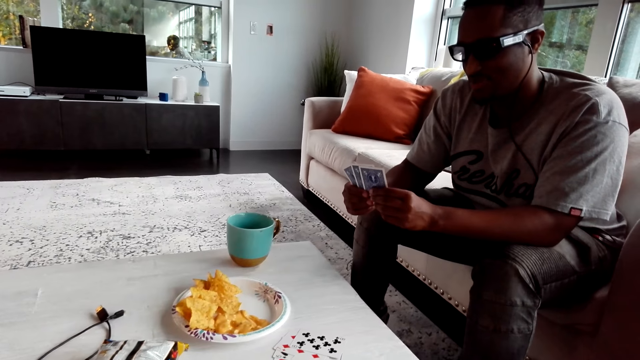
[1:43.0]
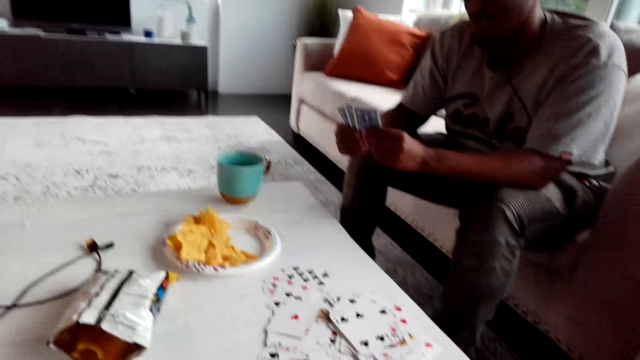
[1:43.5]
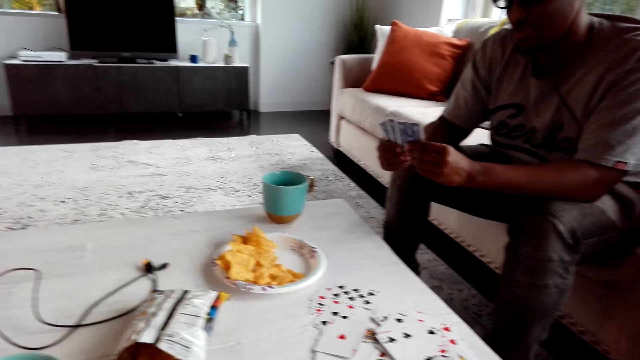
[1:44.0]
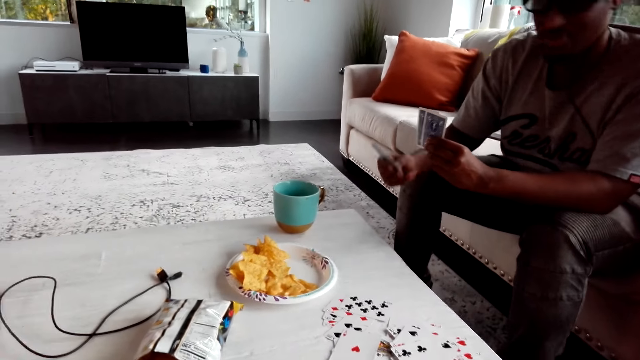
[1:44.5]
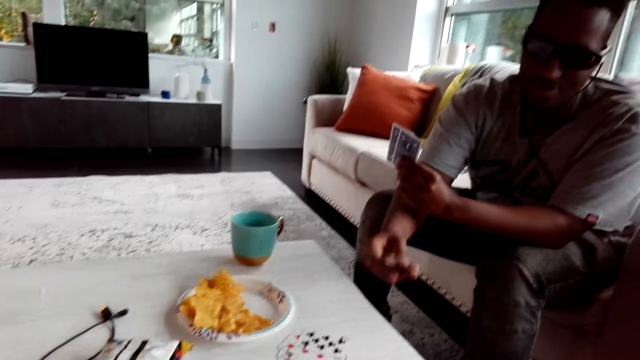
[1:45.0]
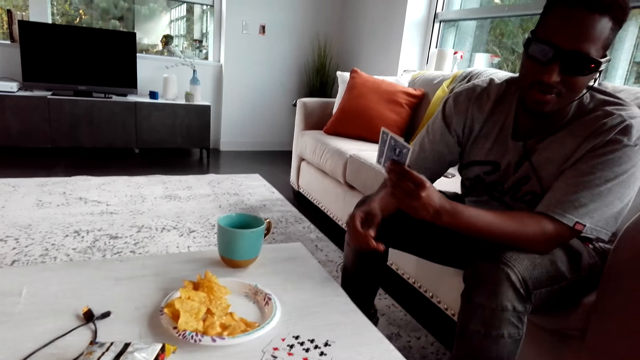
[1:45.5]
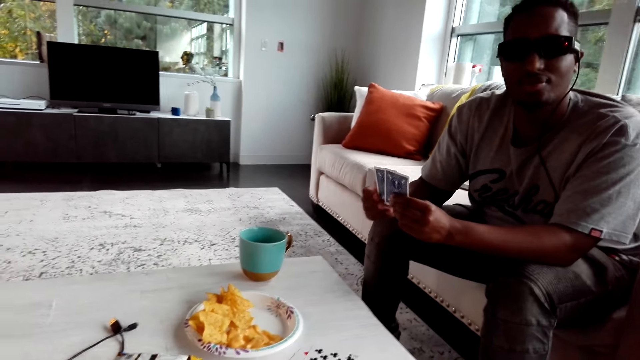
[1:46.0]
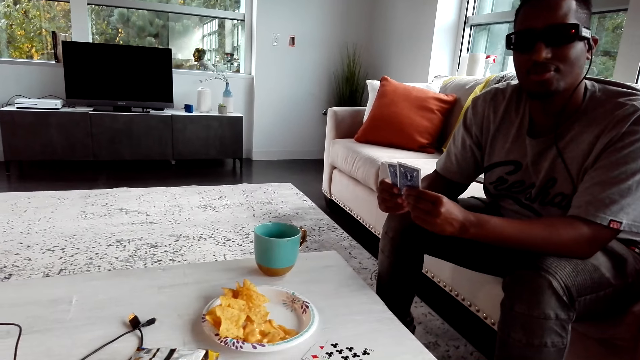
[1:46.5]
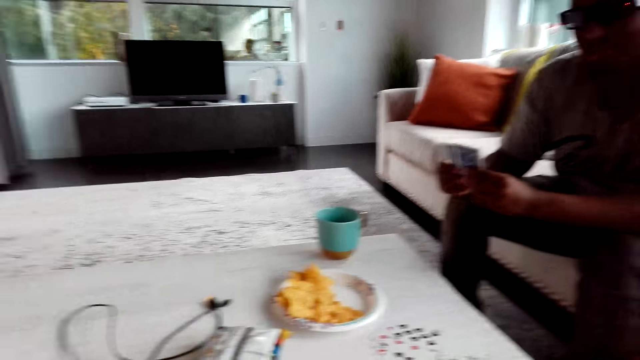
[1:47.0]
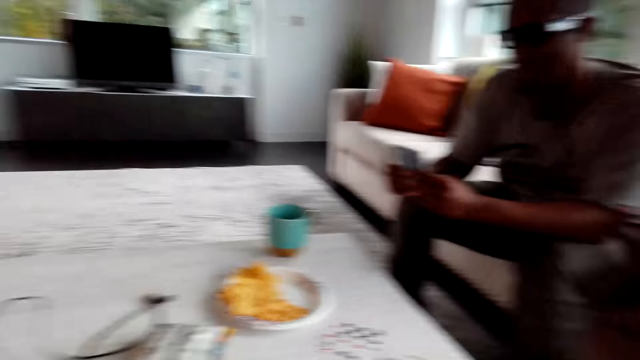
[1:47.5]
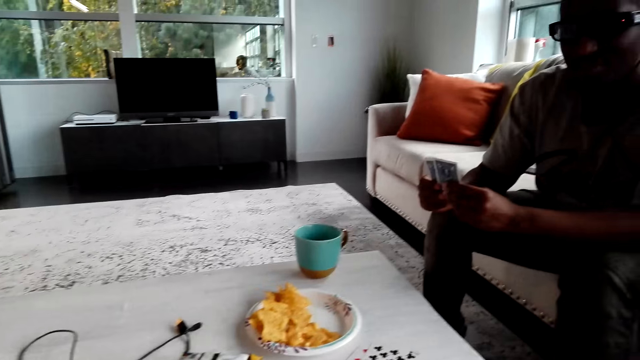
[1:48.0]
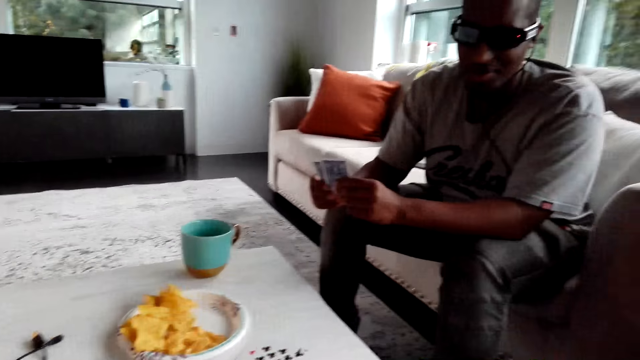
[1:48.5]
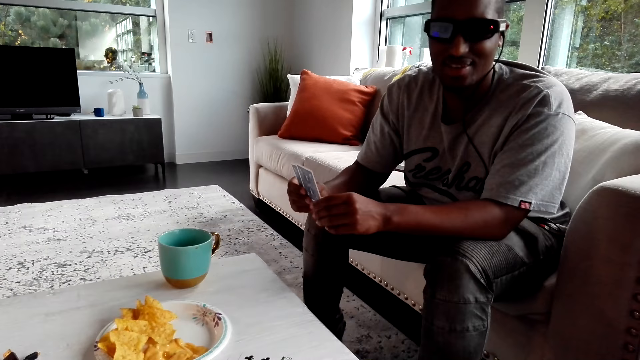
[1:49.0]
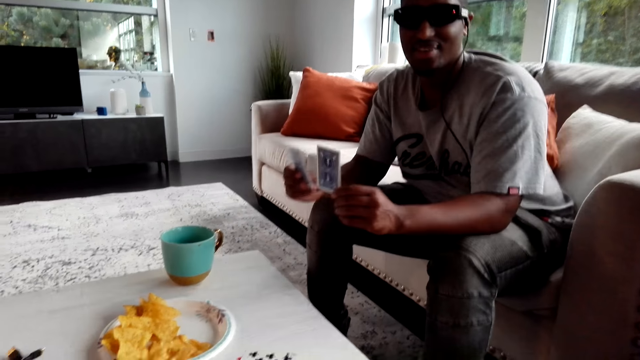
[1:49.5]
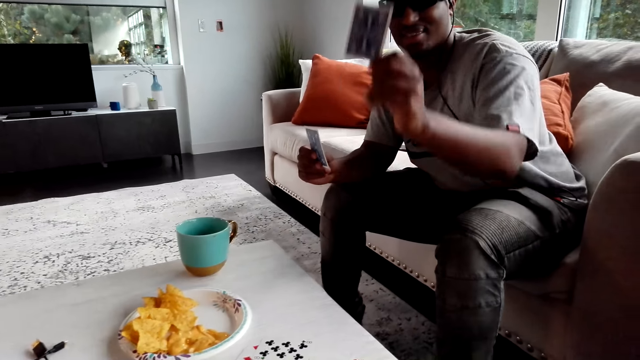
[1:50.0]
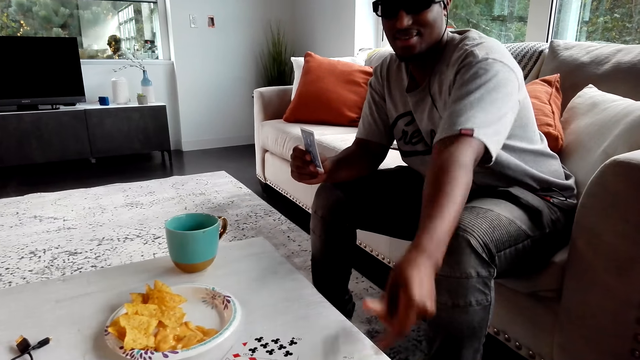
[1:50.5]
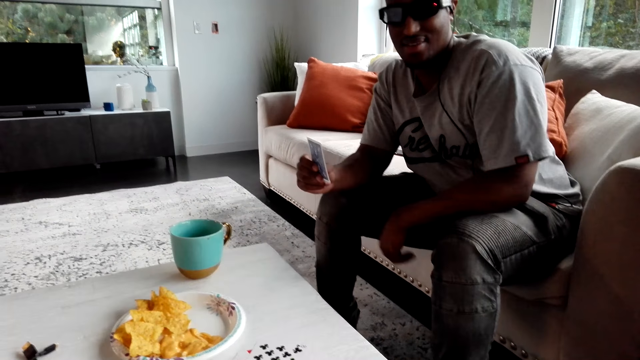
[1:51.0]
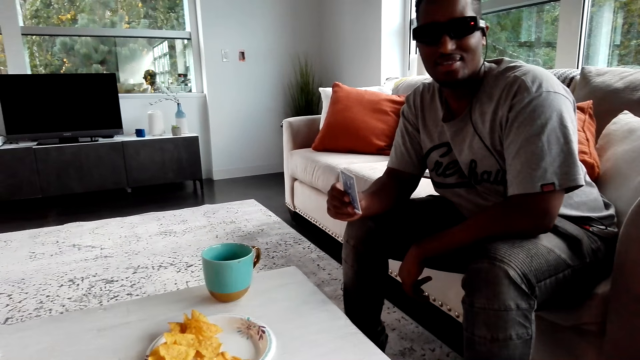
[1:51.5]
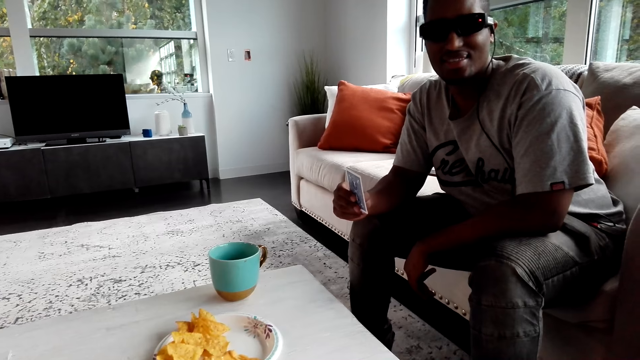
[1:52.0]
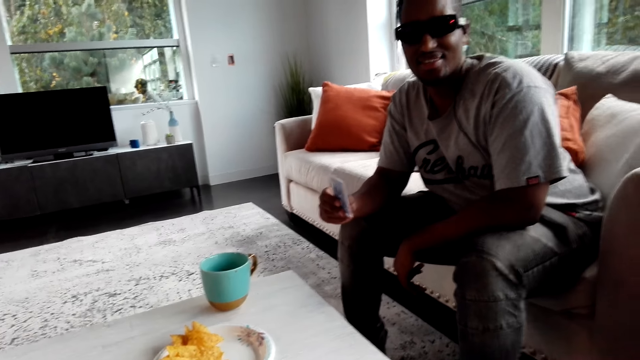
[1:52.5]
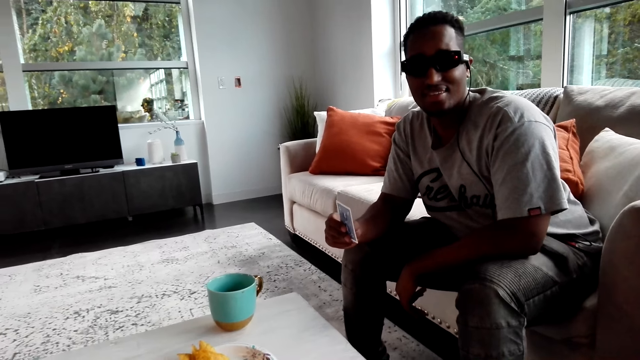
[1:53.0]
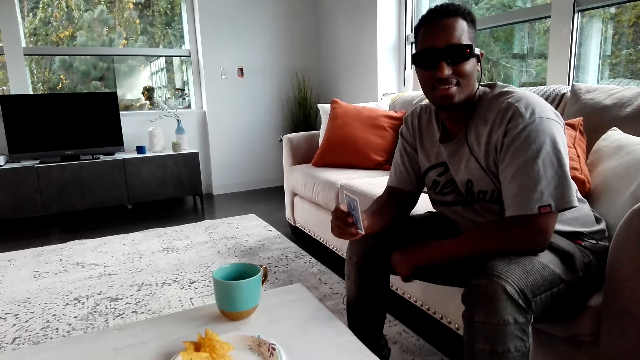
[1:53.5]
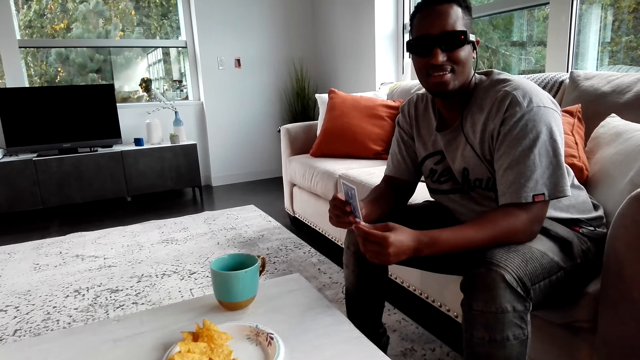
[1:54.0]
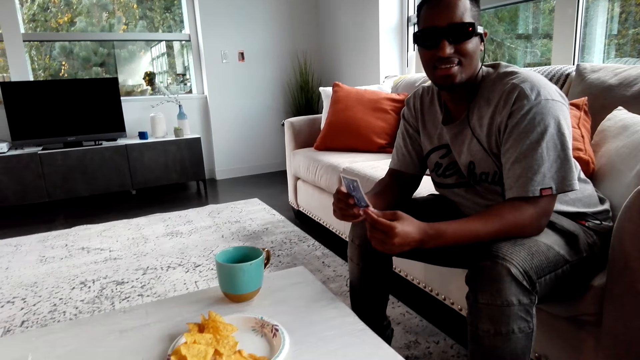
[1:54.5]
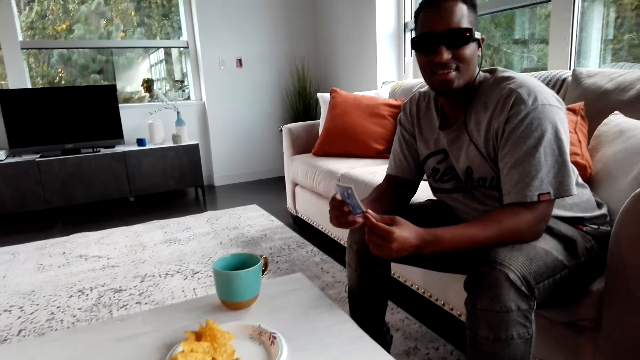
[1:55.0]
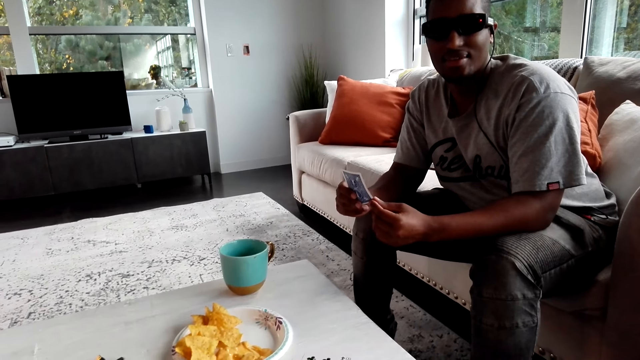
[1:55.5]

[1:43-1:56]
A man places a card on the table. The man holds cards. The man places a card on the table again. The man moves his hands.

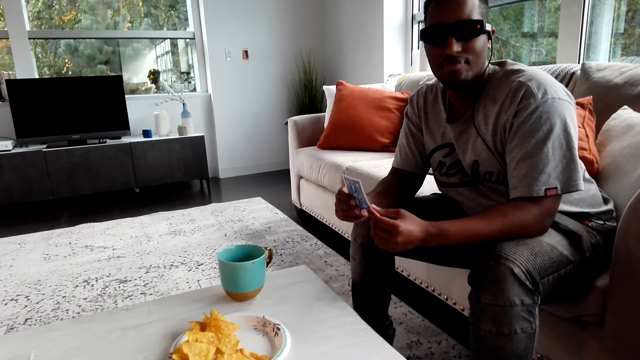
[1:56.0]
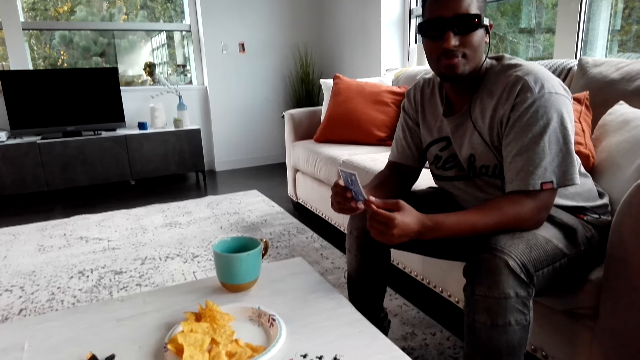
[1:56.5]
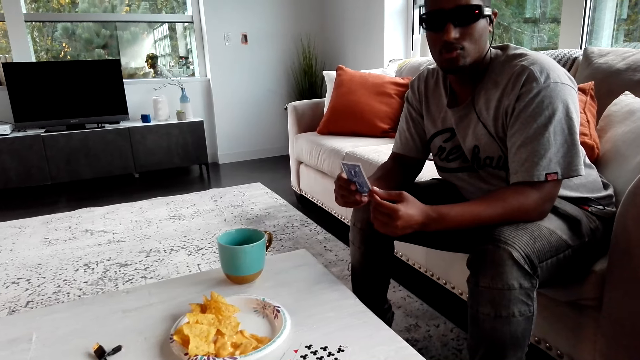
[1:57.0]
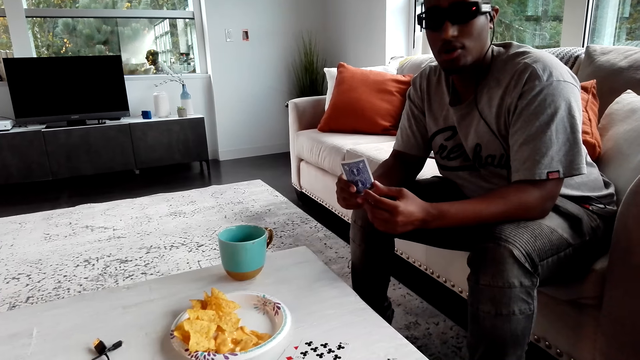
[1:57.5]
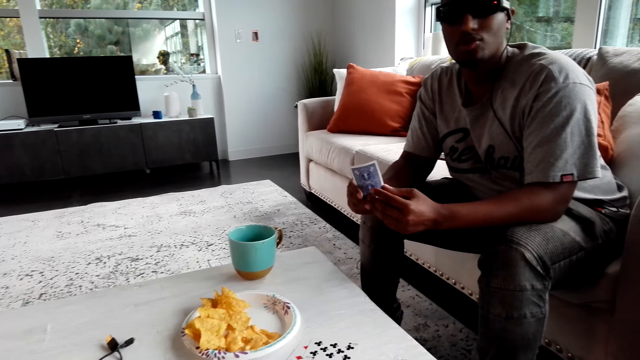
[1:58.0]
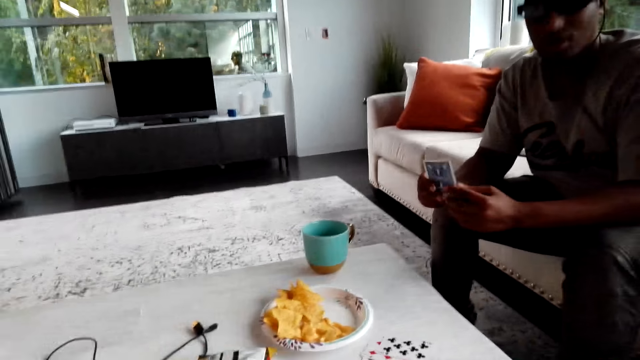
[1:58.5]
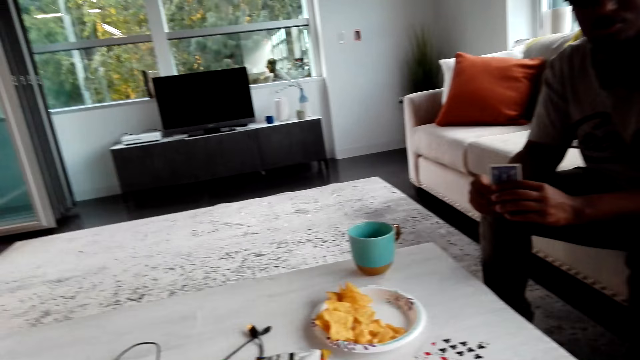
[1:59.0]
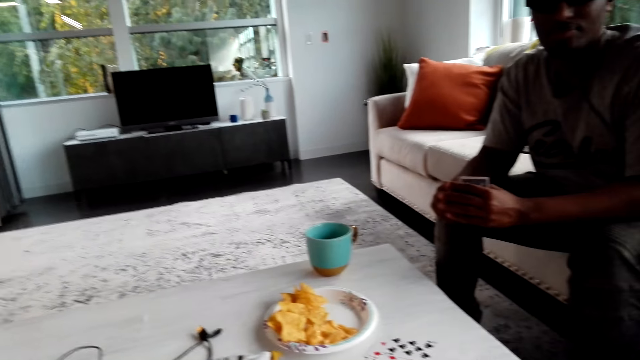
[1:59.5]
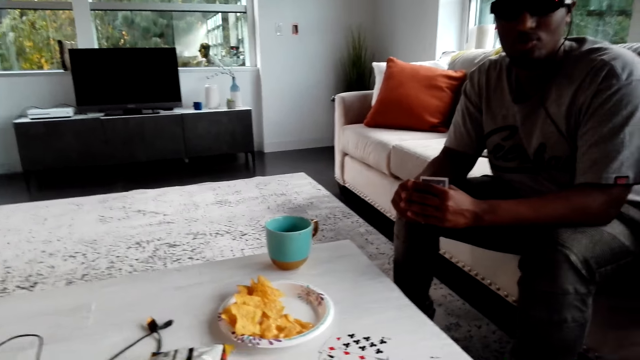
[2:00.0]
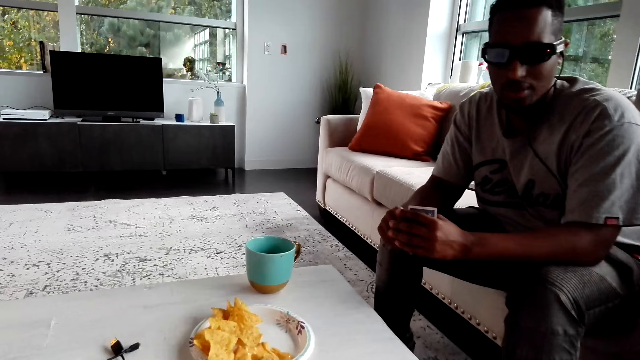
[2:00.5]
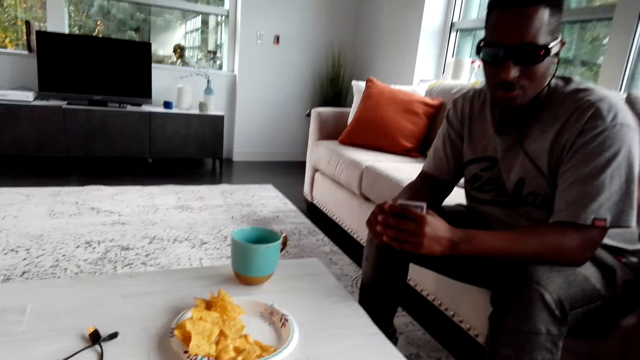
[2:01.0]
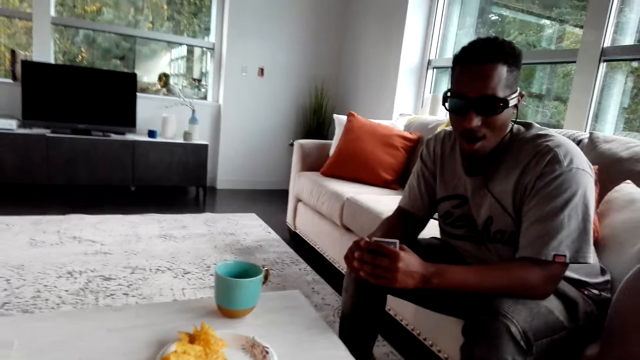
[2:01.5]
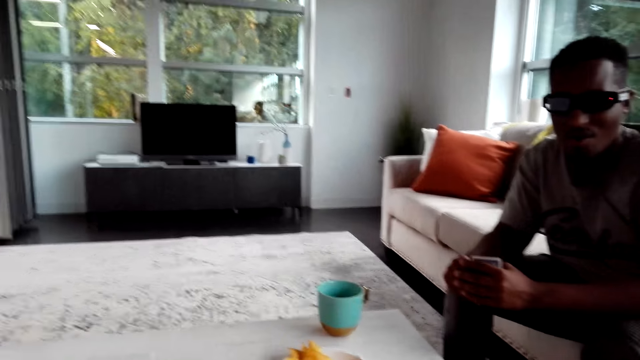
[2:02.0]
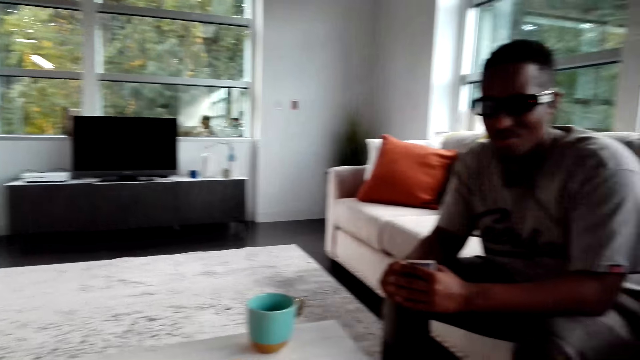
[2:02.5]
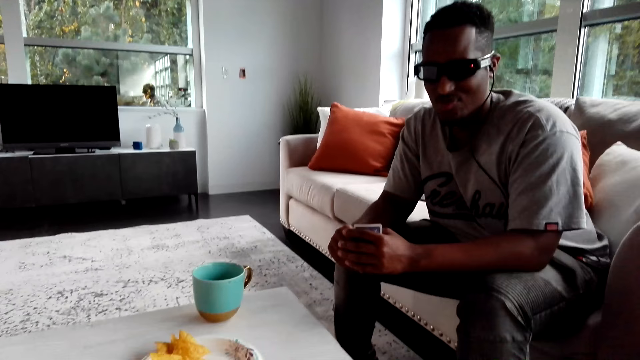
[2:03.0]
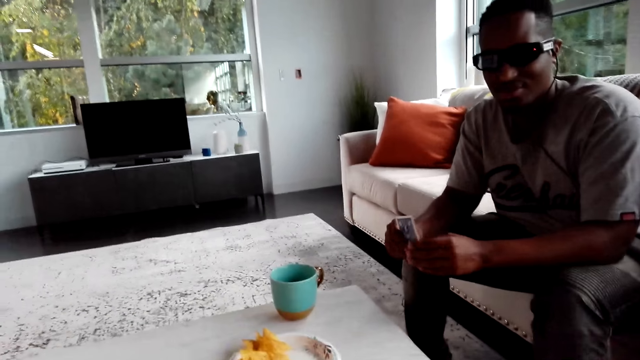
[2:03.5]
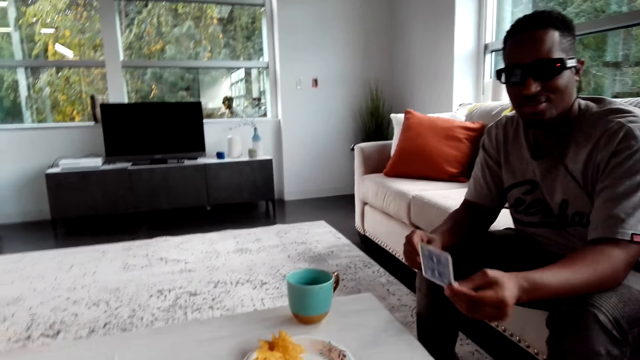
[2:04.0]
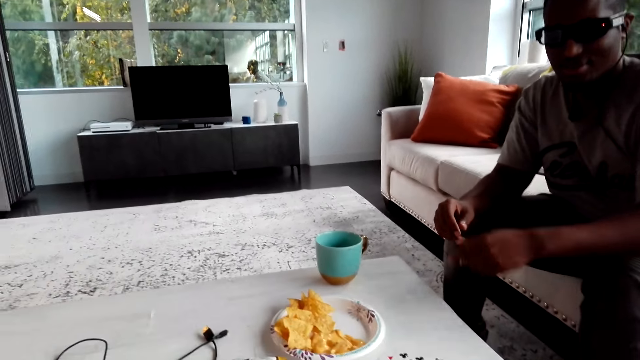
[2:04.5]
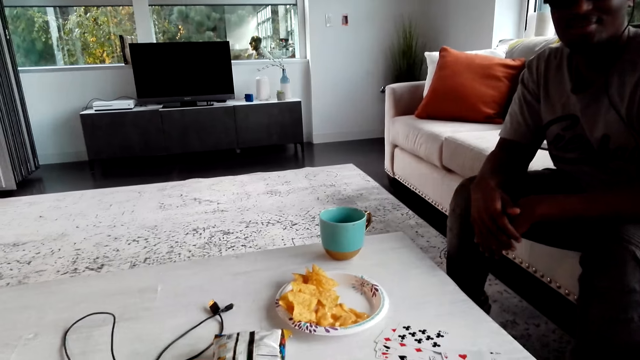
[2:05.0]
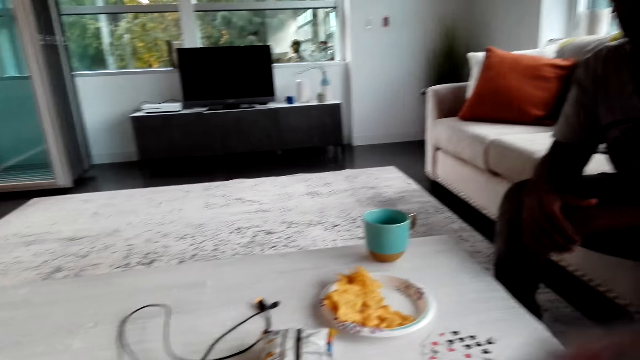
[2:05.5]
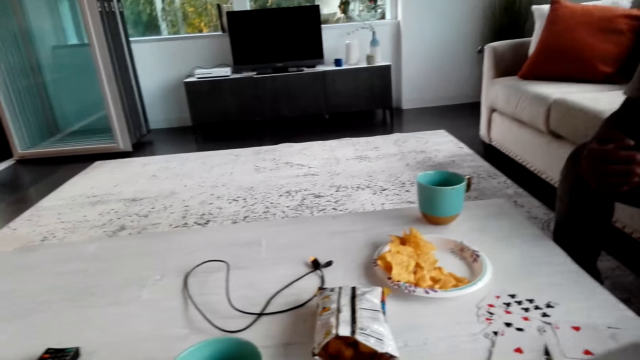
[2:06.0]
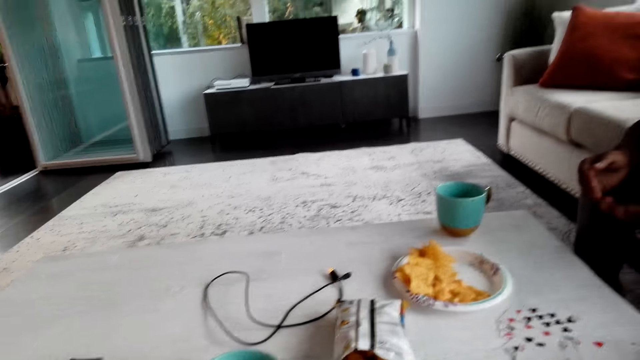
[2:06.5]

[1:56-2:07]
A man holds cards. The man places a card on the table. The man moves his hands.
